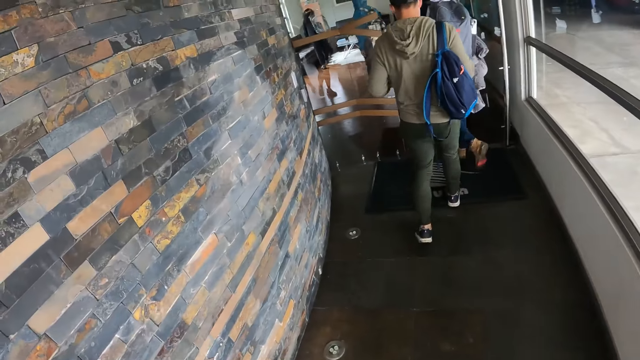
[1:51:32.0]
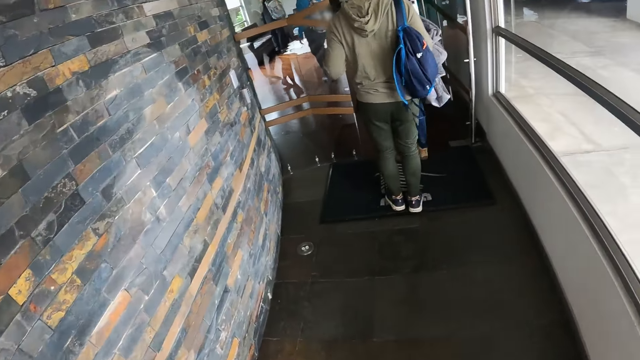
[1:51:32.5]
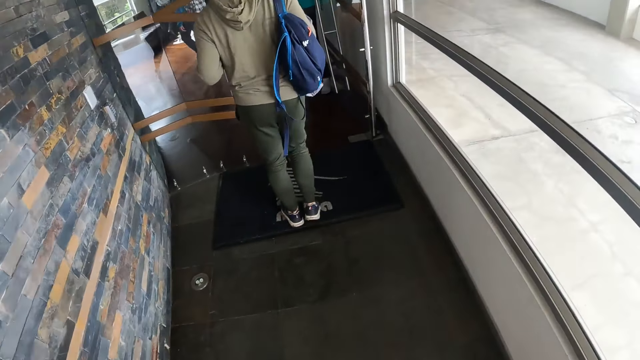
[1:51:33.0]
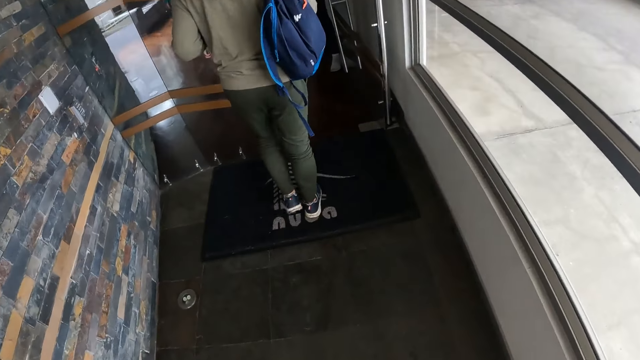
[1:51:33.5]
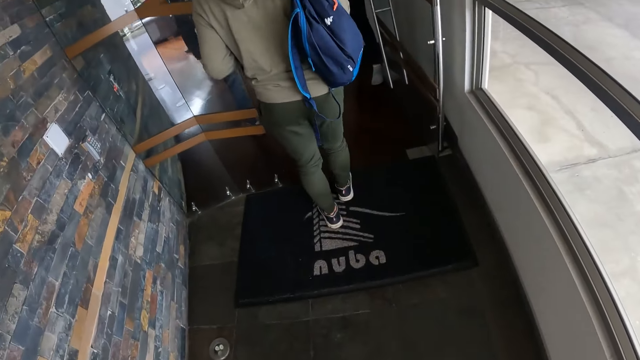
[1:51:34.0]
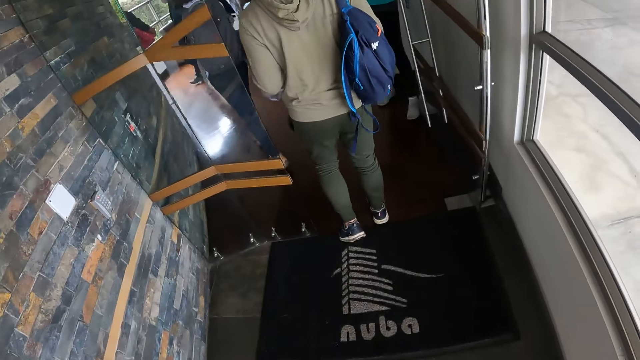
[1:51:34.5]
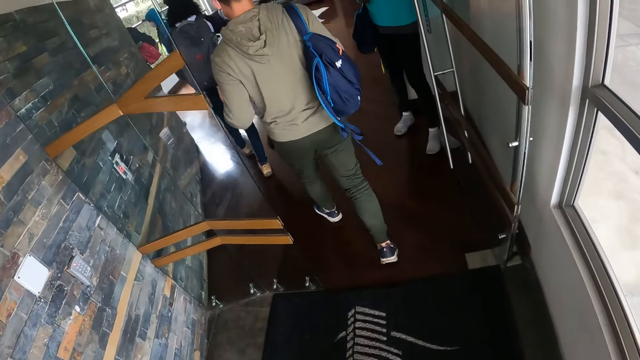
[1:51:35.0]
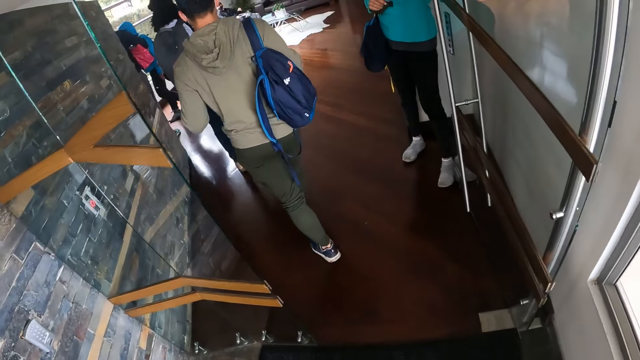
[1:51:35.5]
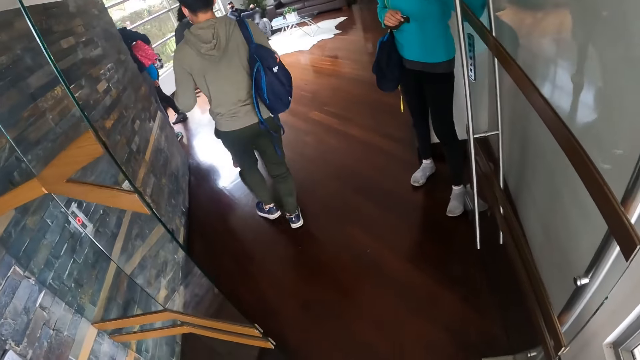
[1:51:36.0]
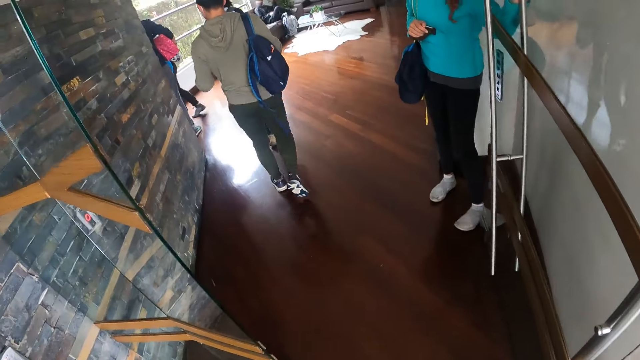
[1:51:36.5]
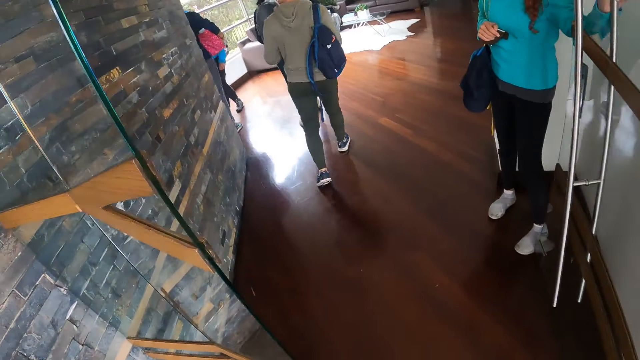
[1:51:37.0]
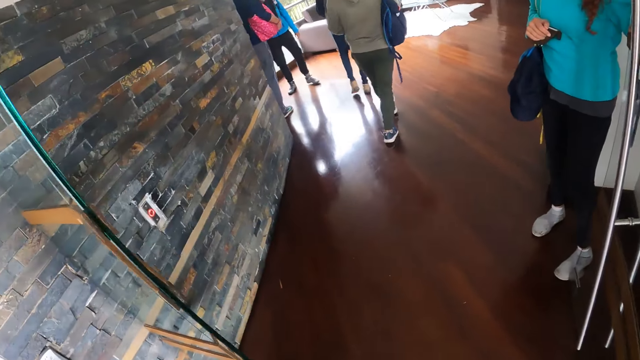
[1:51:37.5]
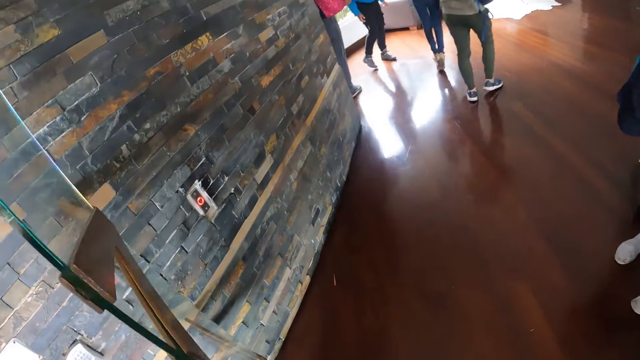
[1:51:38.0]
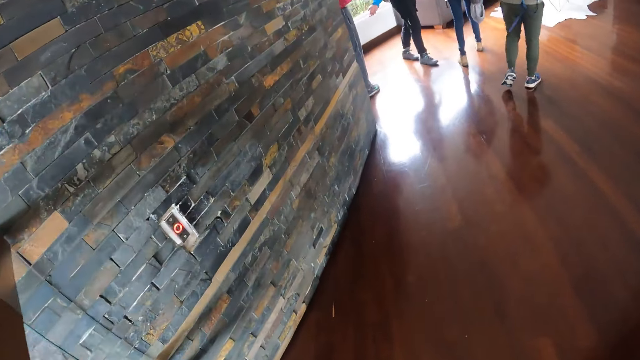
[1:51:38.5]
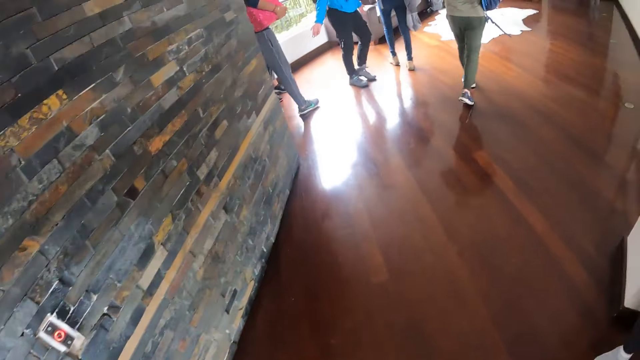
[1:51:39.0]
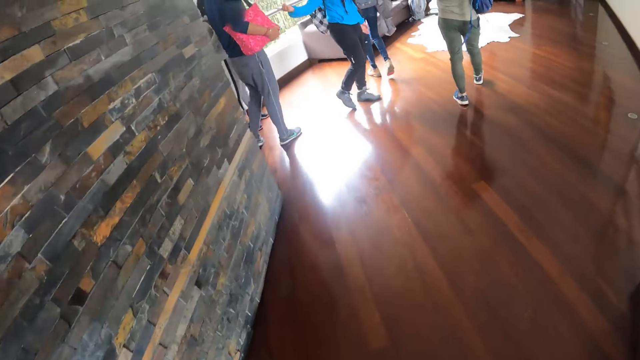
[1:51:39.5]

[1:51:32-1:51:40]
The man dusts his sneakers on a foot mat. The camera wearer enters into an apartment with the group of people.

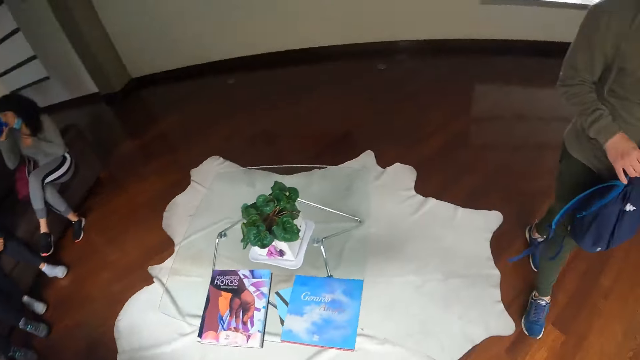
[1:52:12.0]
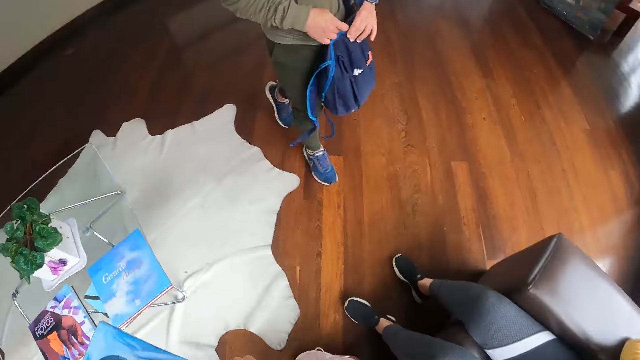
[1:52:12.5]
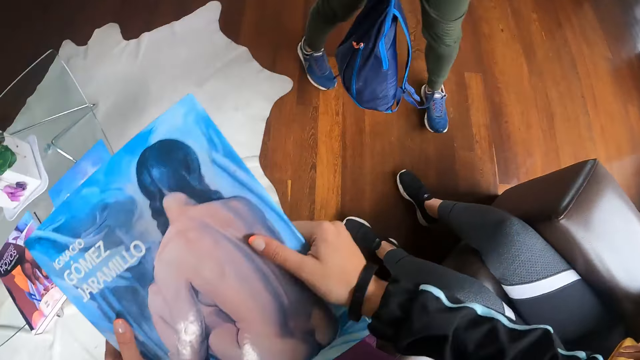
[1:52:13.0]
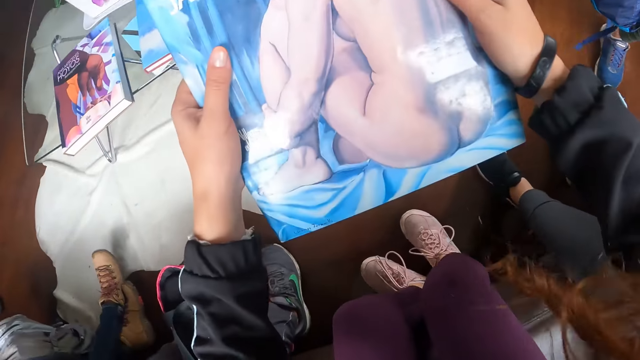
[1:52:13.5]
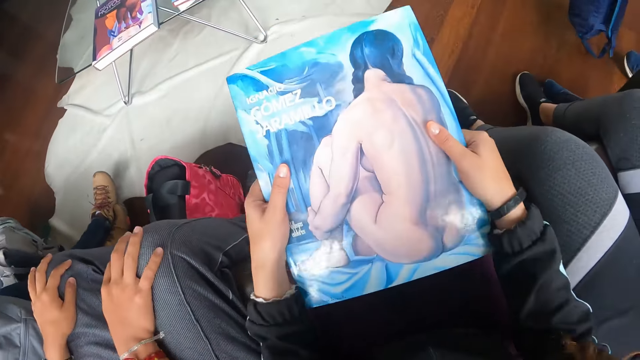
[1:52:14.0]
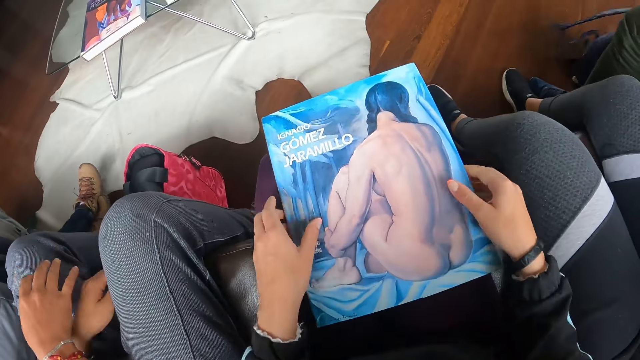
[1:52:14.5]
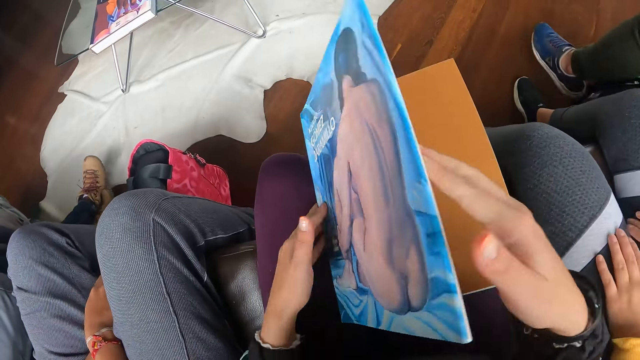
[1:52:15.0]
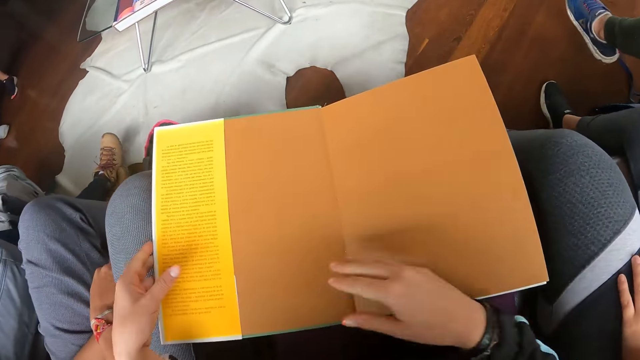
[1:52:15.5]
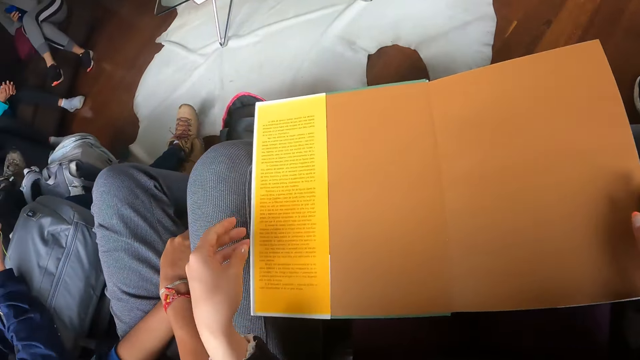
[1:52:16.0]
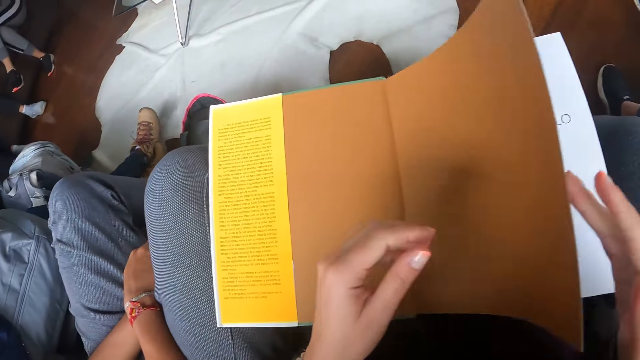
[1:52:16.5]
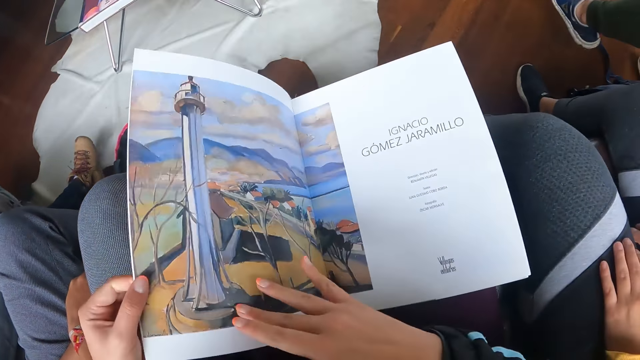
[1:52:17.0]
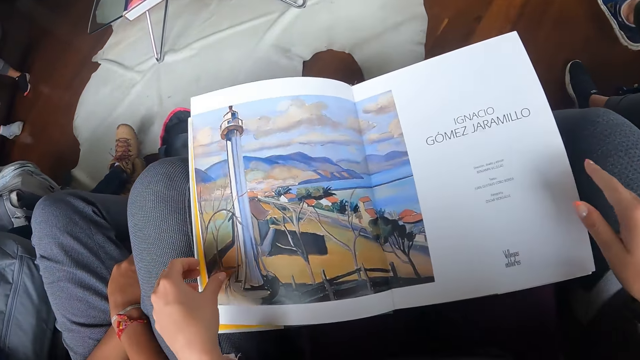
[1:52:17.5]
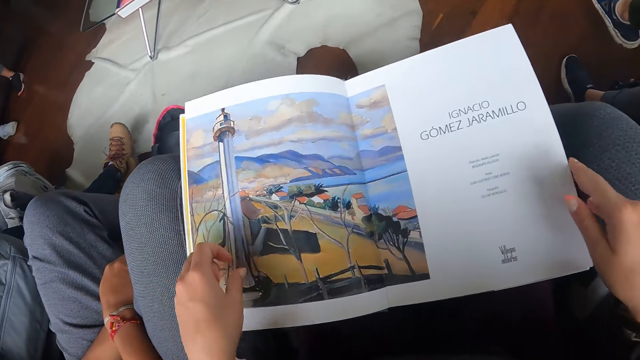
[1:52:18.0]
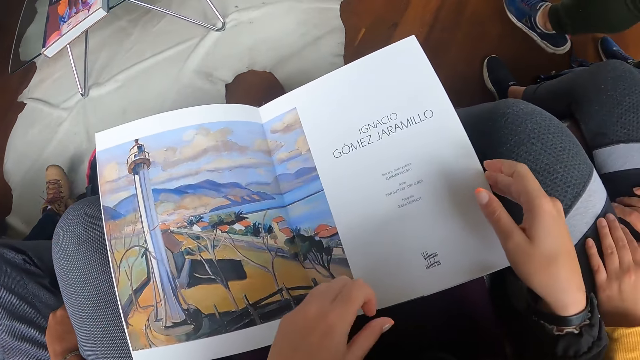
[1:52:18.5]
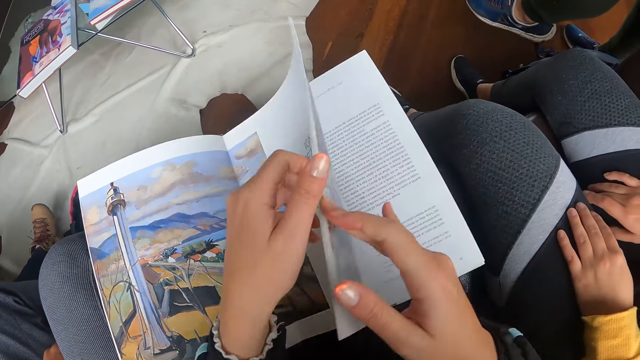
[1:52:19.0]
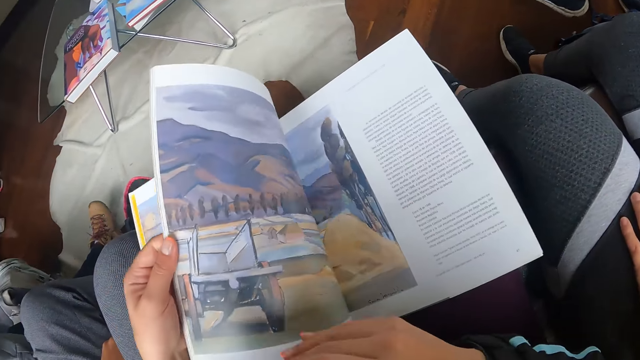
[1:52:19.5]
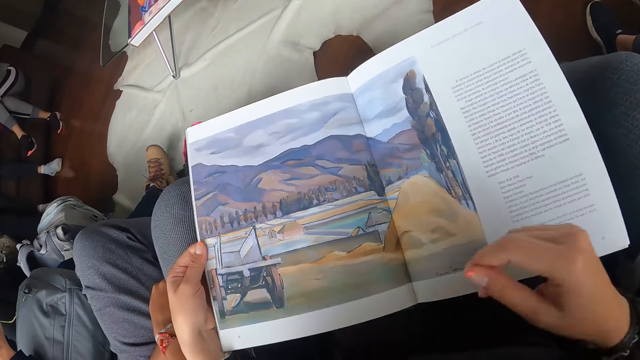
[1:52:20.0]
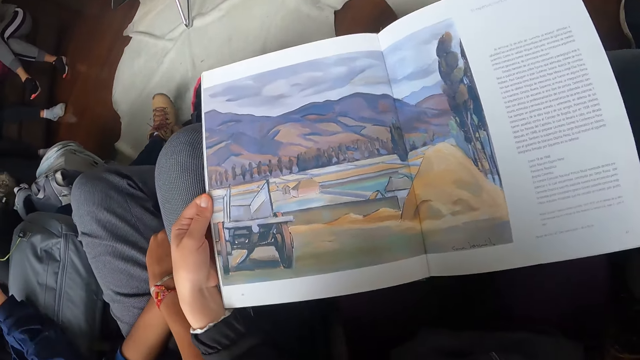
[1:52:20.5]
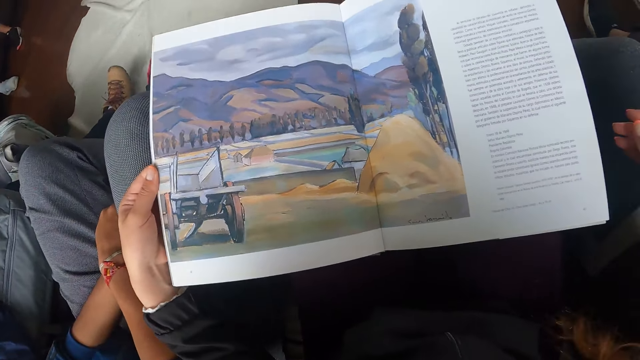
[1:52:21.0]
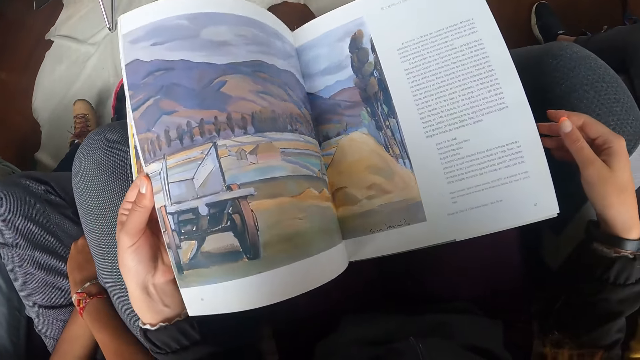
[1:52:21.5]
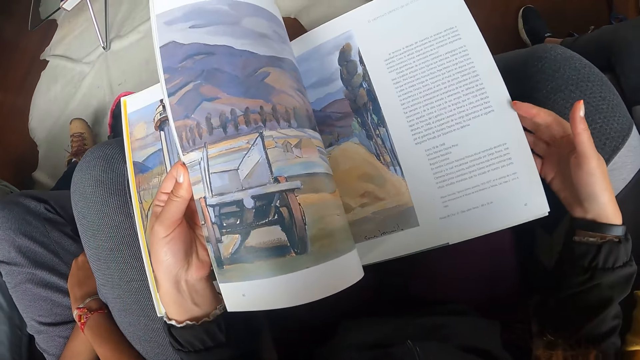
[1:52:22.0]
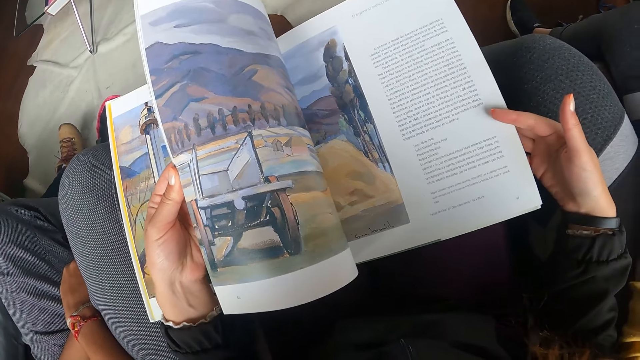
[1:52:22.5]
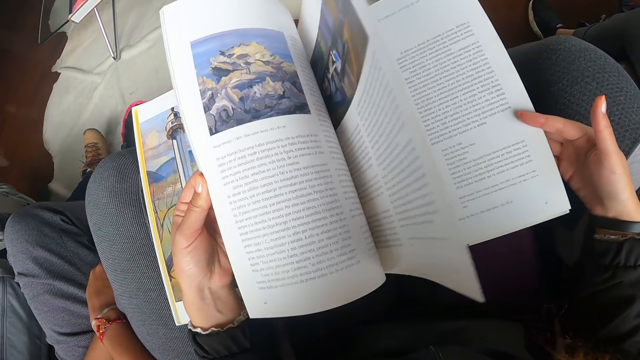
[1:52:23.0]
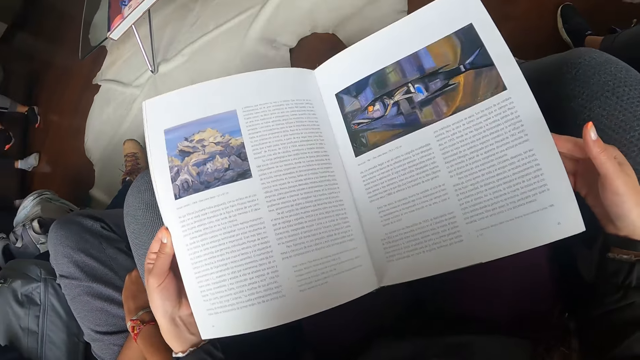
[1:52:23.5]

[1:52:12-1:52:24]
The camera wearer places the book on her lap with both hands. She sits on a sofa. She peruses the book. She opens the book with her right hand.
